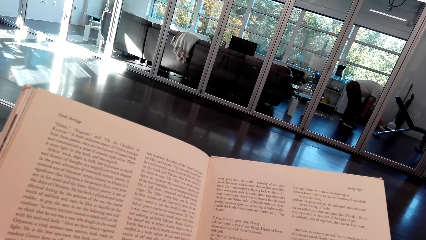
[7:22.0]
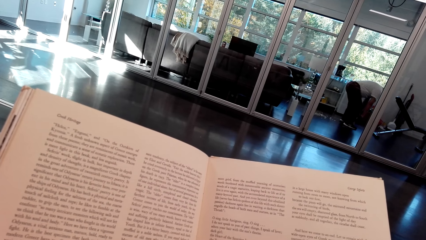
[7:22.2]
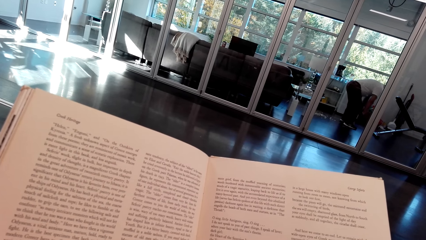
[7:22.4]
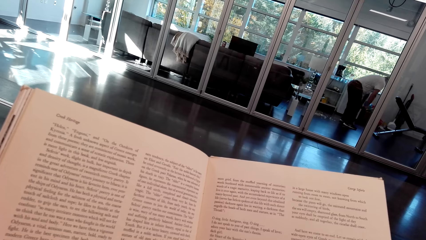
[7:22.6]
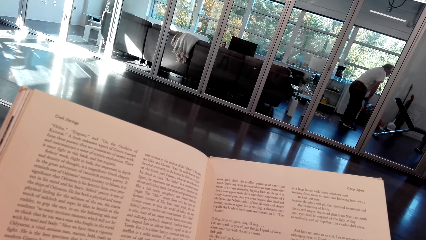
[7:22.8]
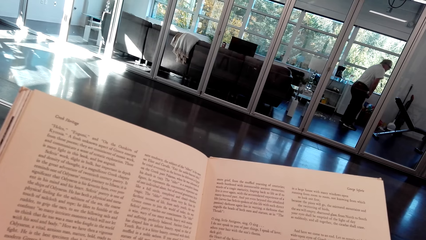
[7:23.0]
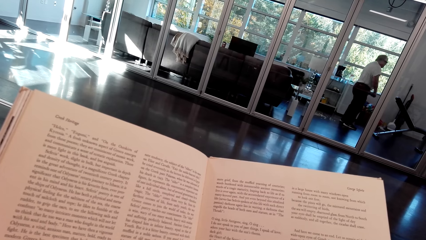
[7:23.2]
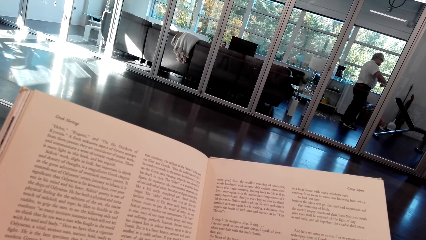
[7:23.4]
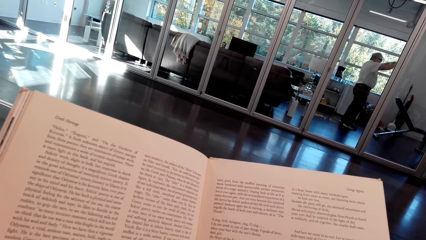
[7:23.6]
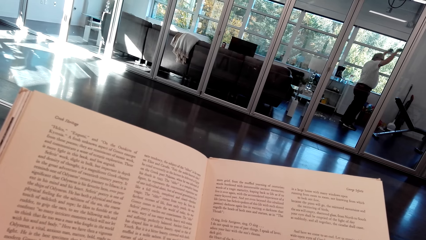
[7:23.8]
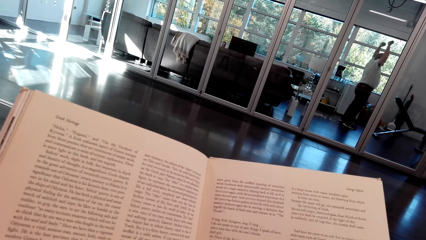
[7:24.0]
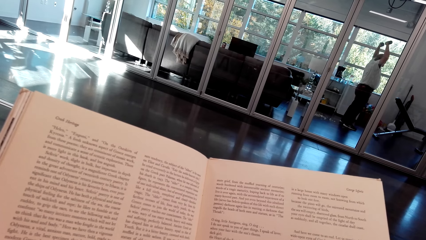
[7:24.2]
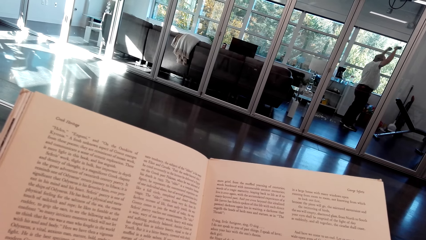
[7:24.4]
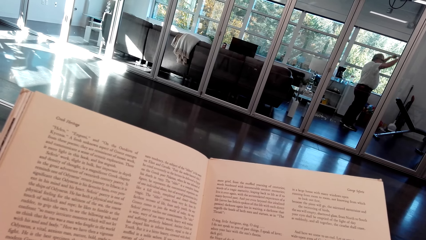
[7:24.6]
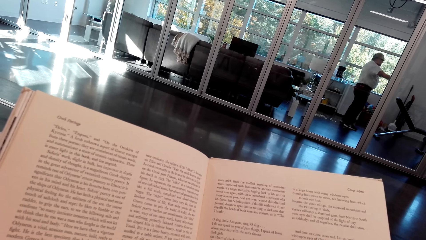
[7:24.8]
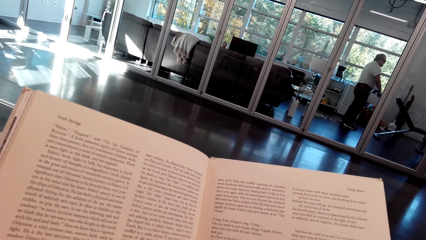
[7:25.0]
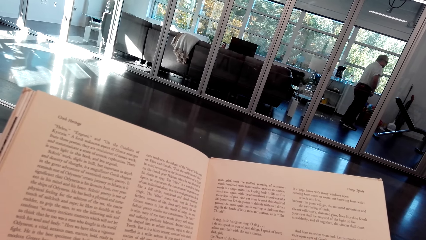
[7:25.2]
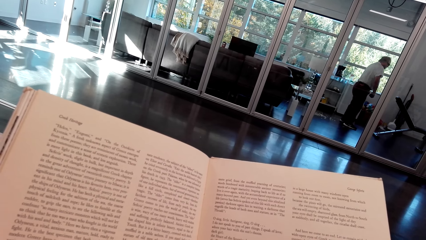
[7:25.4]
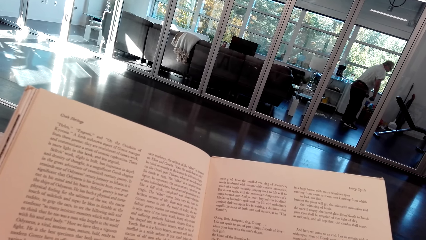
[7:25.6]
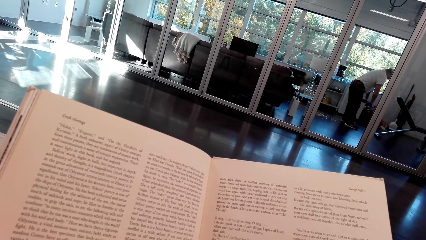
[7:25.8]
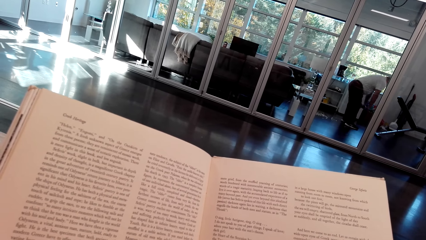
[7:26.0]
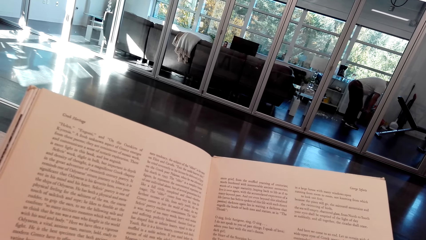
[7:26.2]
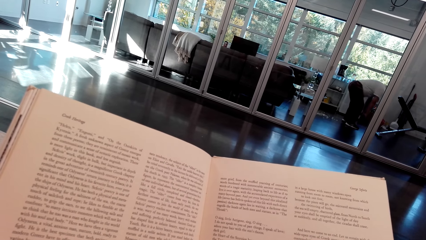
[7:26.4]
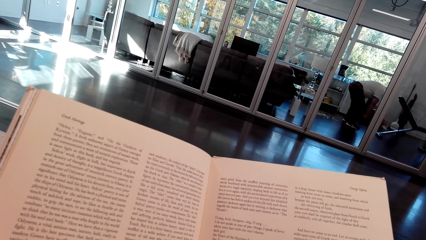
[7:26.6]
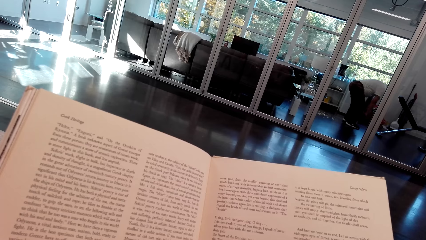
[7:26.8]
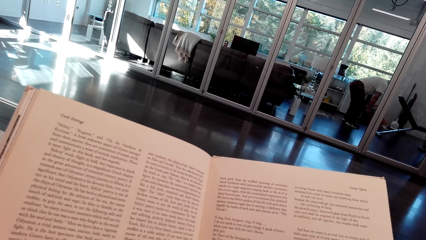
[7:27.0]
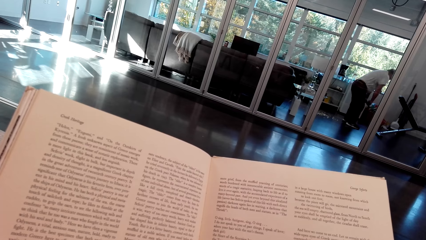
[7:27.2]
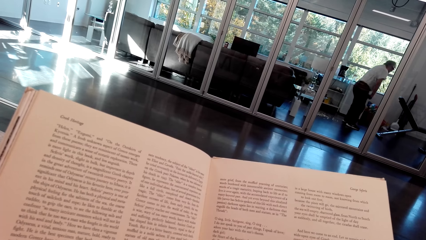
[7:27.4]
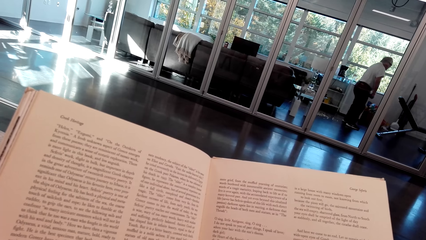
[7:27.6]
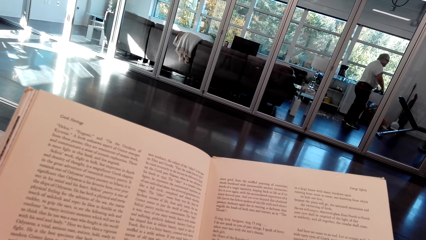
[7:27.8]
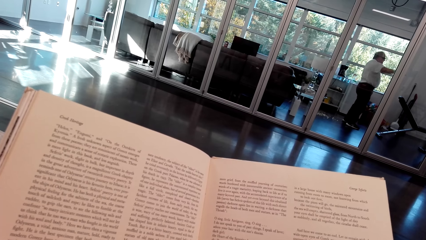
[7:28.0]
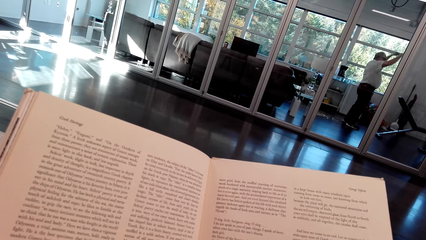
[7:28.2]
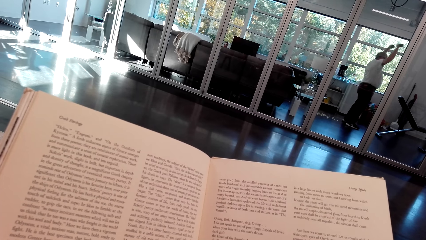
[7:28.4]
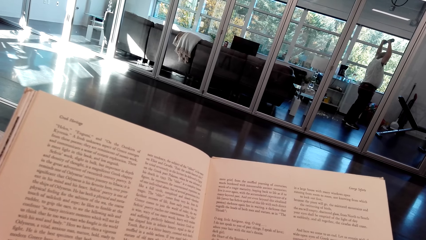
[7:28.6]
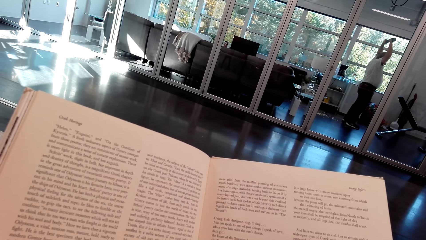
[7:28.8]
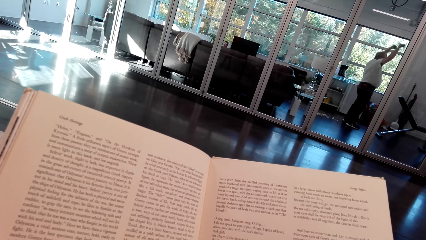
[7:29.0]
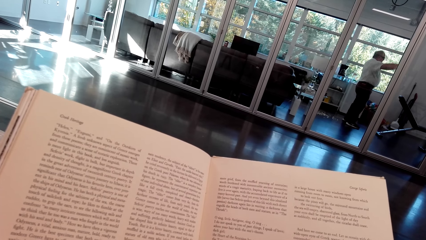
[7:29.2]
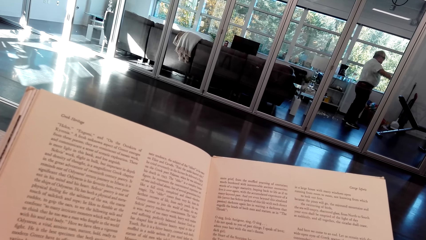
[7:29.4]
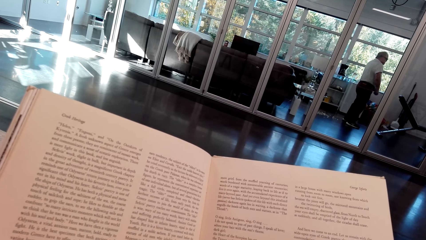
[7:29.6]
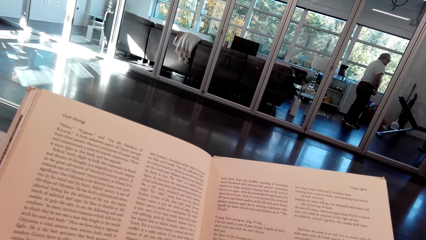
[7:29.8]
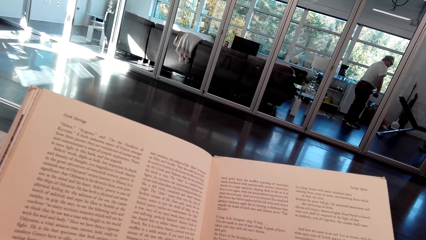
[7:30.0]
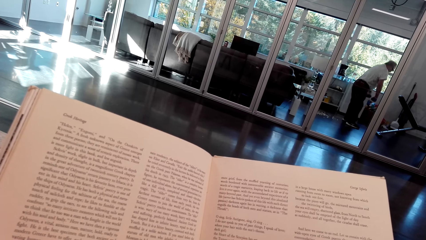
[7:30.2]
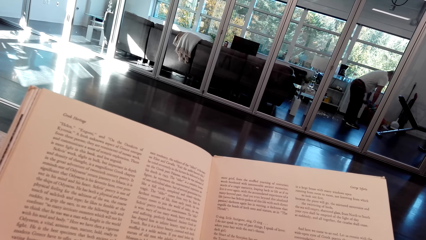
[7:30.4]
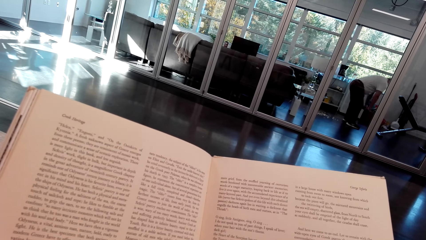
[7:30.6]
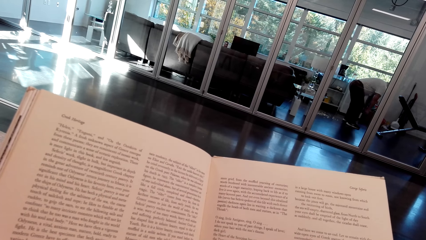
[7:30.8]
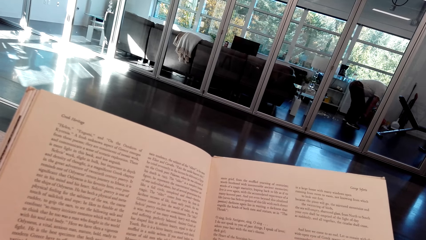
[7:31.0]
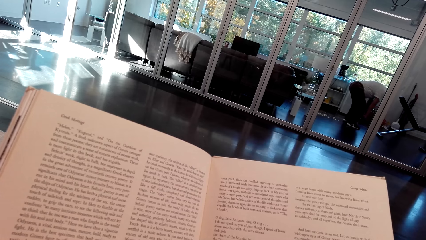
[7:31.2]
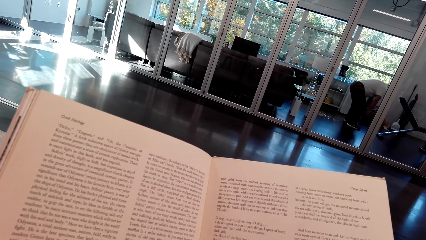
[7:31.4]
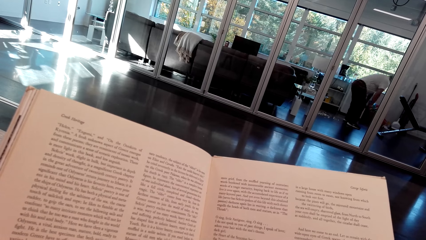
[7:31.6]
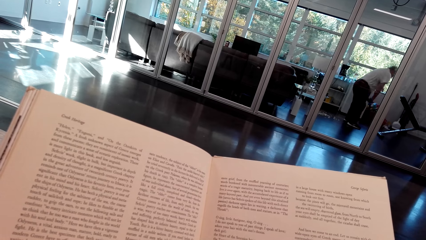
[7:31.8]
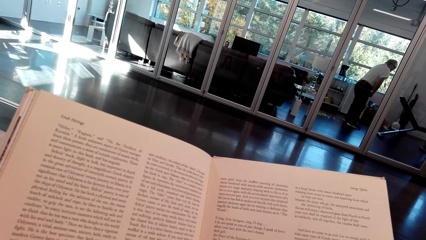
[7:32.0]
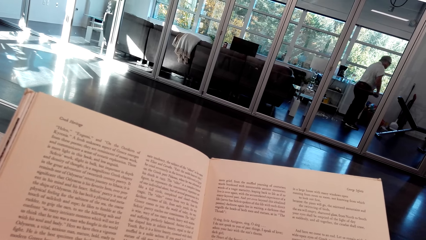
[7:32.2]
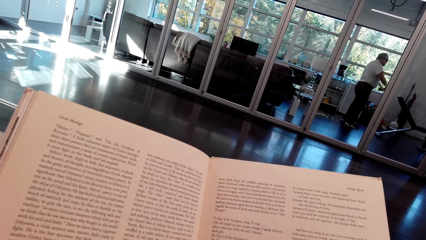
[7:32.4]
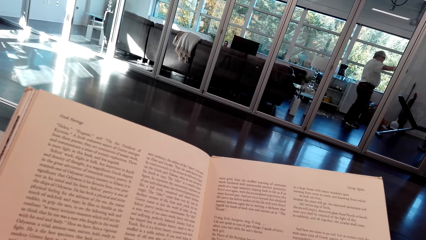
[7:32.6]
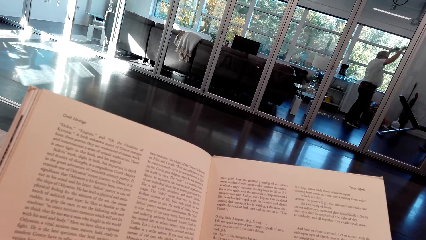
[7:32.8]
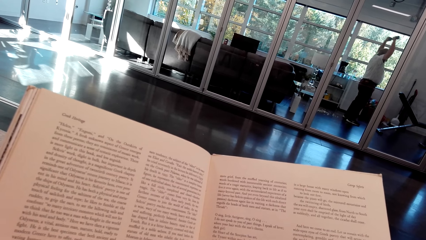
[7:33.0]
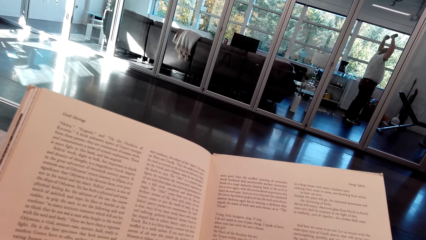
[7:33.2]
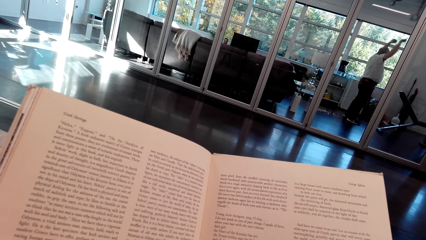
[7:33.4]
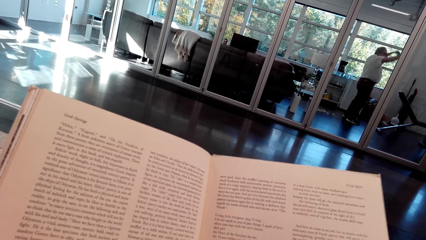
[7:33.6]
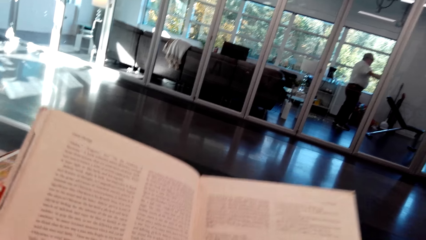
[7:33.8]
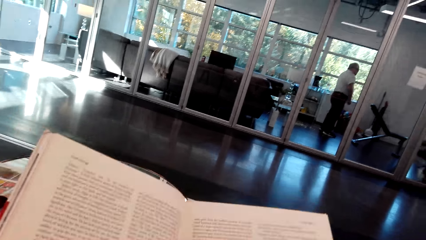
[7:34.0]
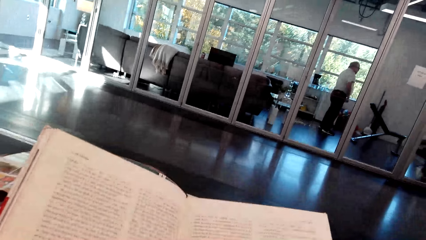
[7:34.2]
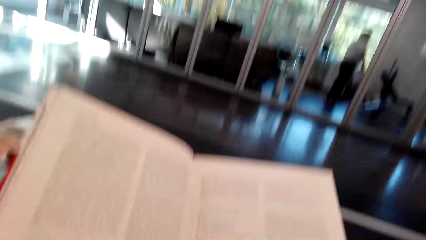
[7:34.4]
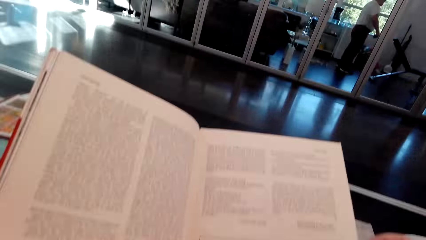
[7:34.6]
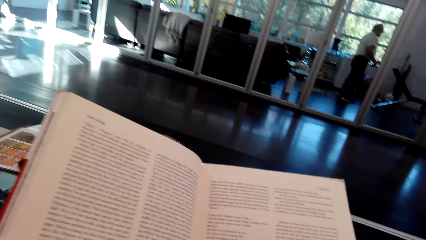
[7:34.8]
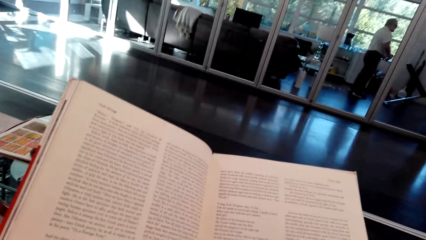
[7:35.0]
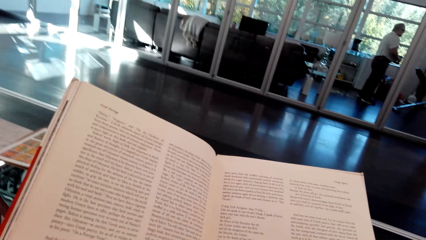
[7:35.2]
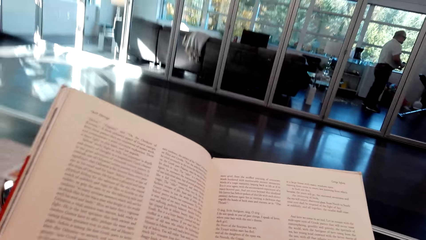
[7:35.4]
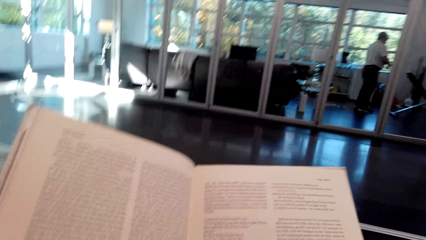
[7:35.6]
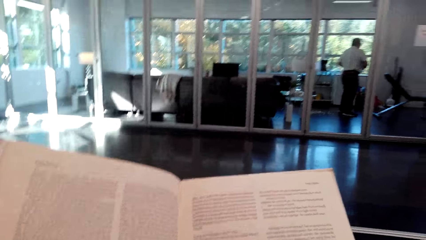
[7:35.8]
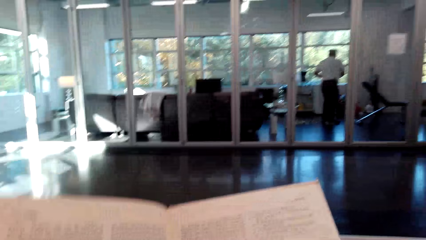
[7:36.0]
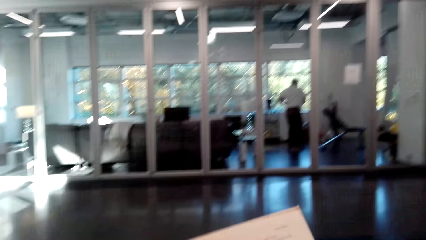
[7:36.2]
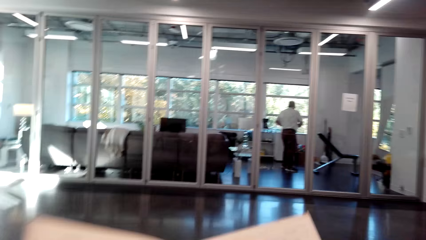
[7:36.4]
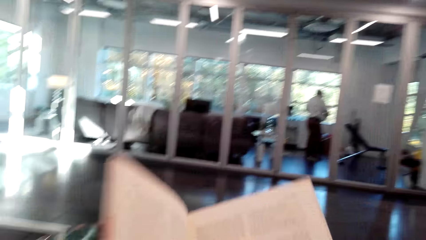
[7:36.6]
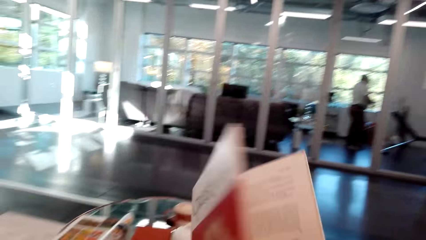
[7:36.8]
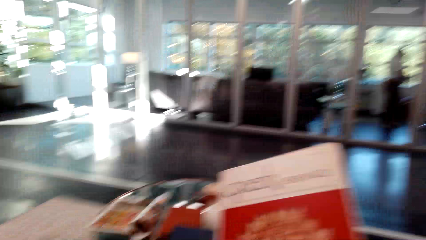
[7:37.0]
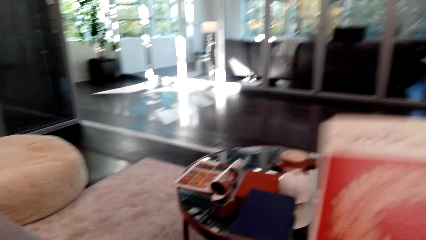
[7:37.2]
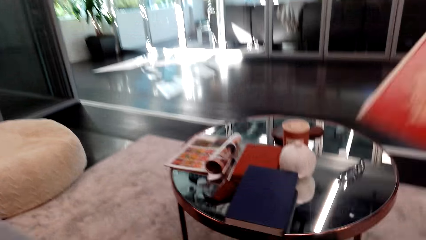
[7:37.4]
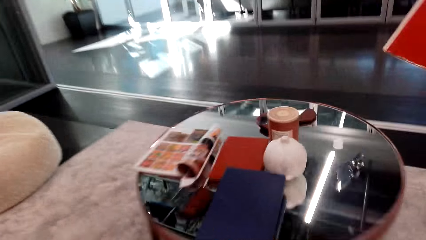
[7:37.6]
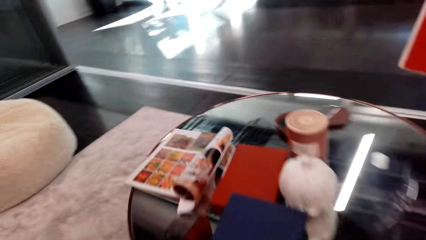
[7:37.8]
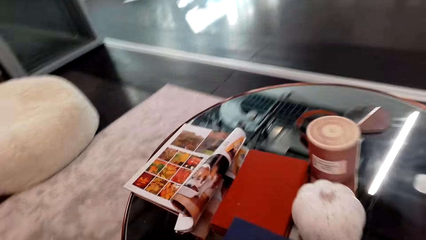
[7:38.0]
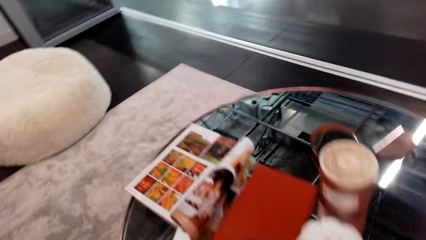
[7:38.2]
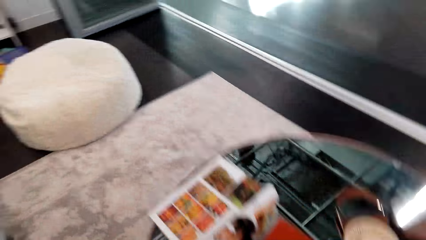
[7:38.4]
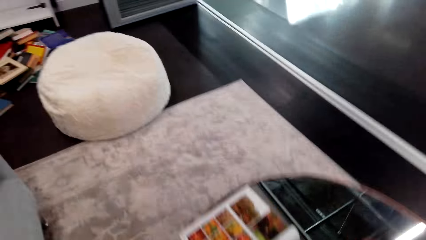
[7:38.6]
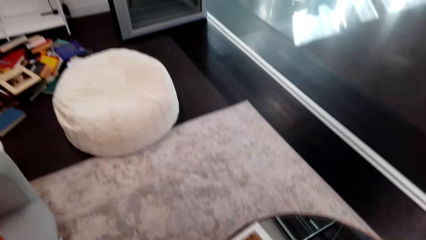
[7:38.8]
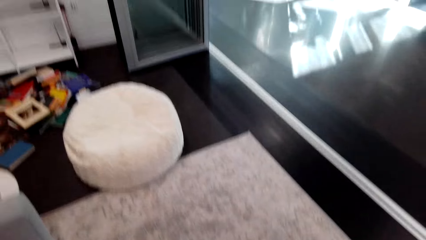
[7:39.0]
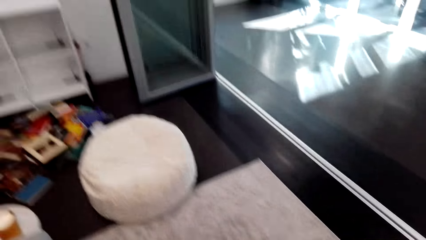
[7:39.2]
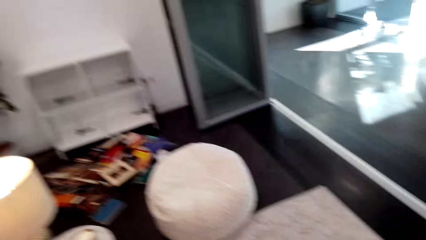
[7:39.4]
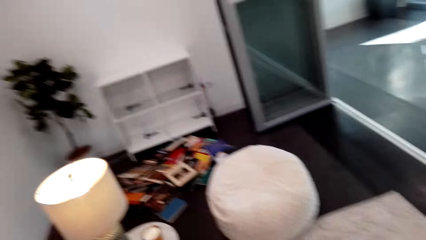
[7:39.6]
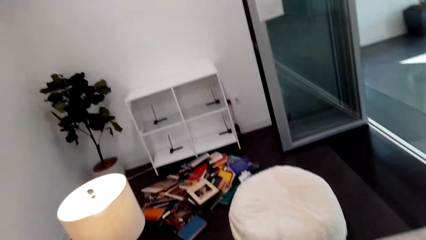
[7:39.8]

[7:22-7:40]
A man bends down. The man stands up. The man bends down. The man stands up. The man bends down. The man stands up. The camera wearer closes his book. He stands. He puts his book on the coffee table.
